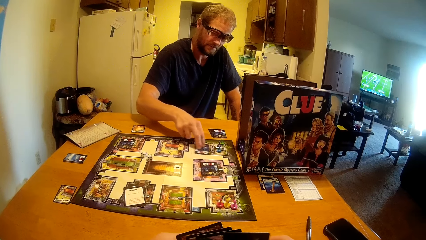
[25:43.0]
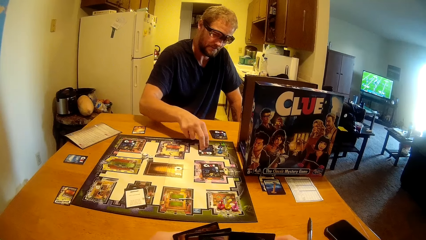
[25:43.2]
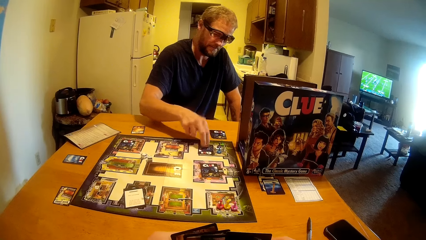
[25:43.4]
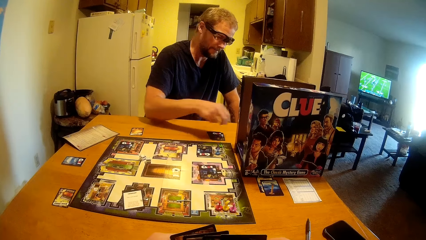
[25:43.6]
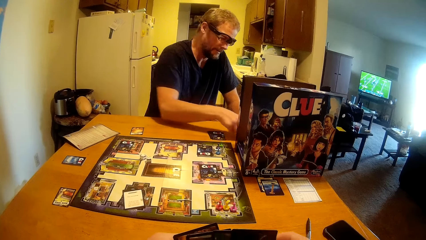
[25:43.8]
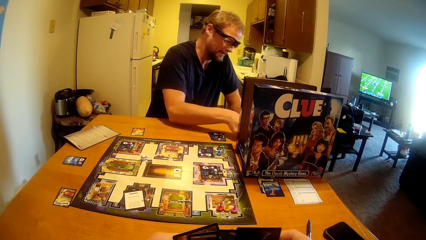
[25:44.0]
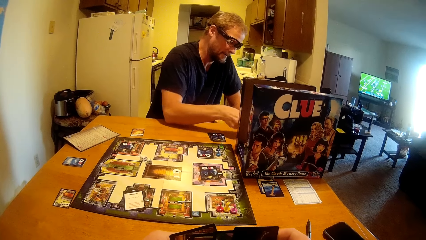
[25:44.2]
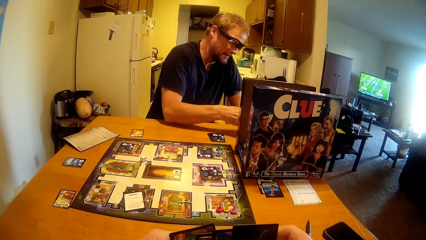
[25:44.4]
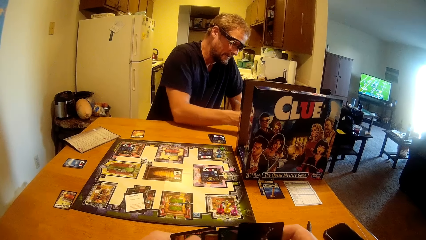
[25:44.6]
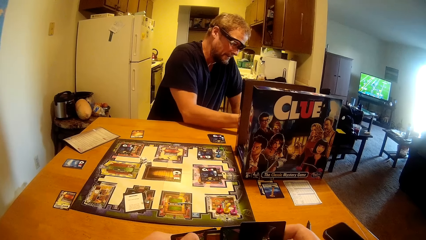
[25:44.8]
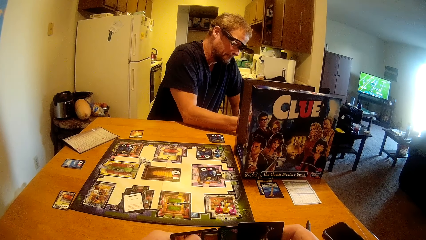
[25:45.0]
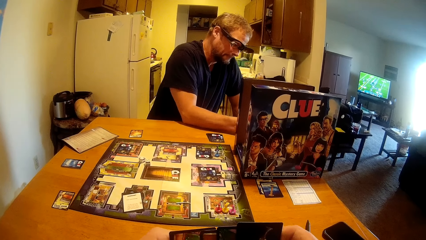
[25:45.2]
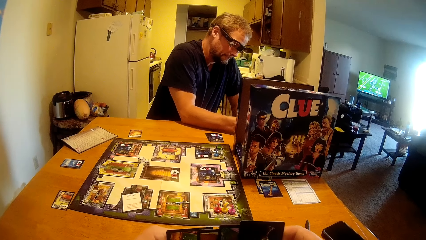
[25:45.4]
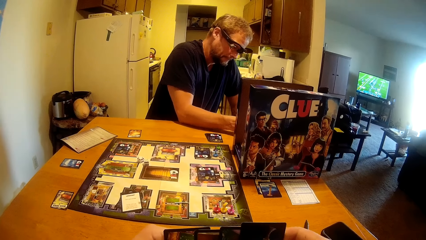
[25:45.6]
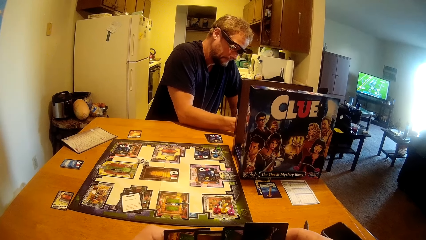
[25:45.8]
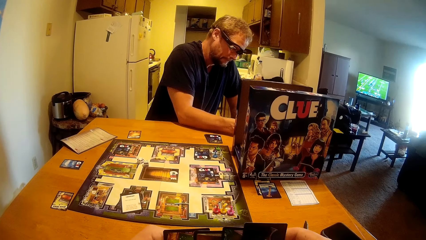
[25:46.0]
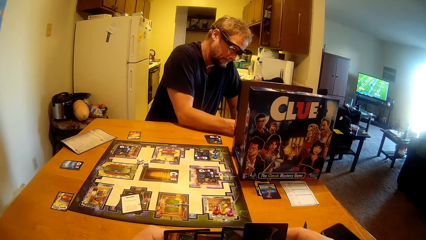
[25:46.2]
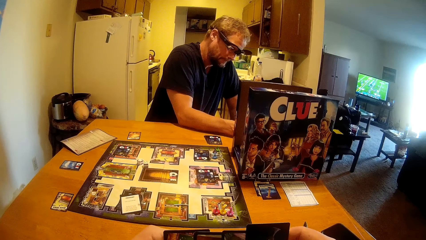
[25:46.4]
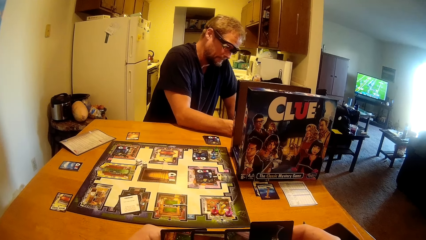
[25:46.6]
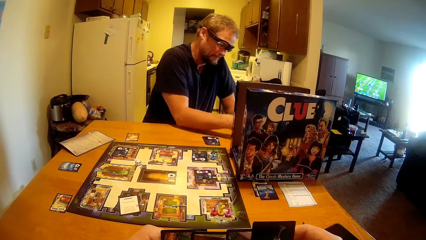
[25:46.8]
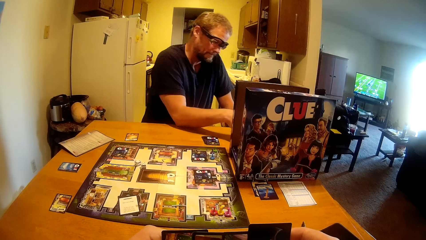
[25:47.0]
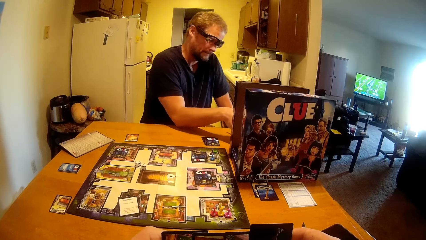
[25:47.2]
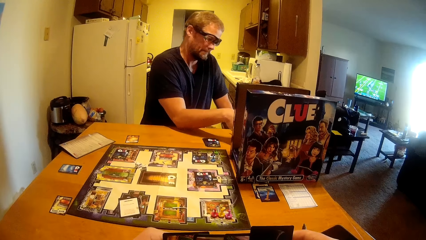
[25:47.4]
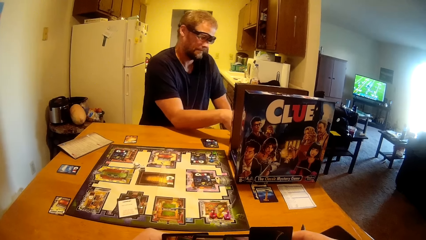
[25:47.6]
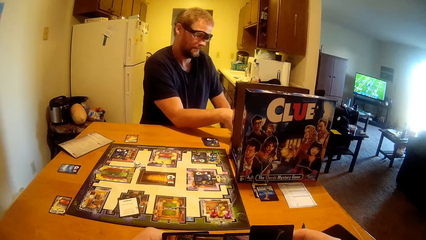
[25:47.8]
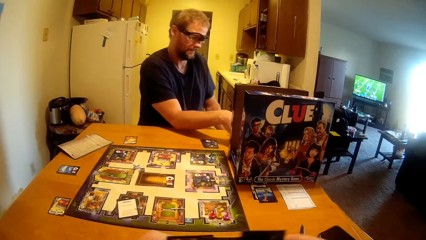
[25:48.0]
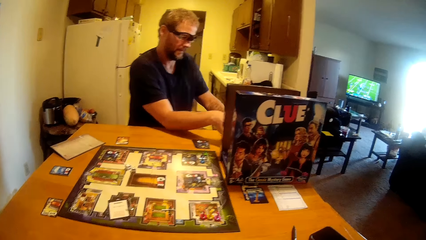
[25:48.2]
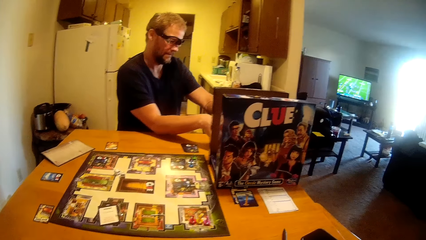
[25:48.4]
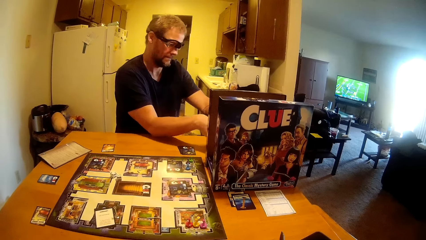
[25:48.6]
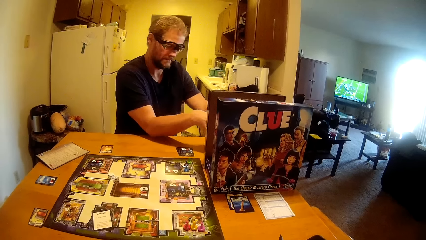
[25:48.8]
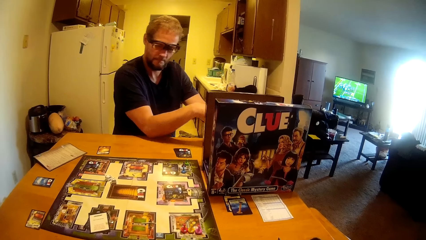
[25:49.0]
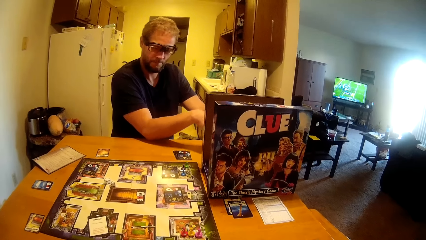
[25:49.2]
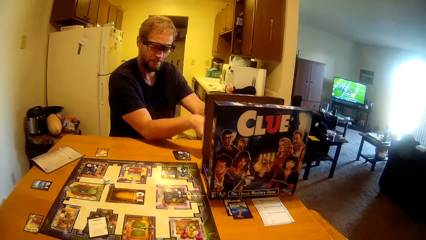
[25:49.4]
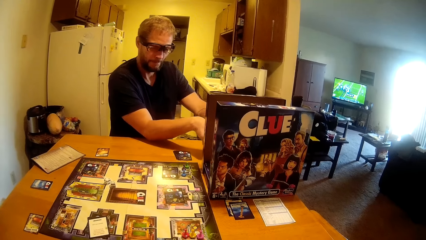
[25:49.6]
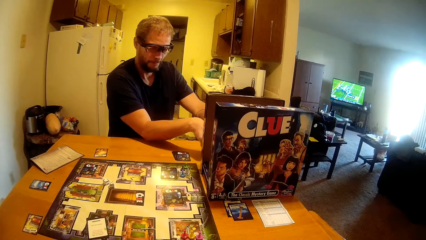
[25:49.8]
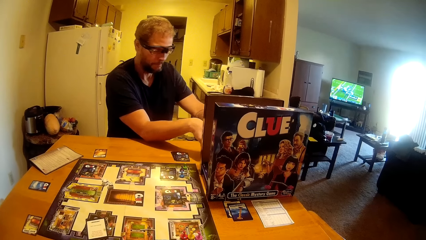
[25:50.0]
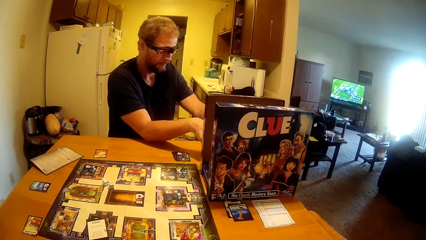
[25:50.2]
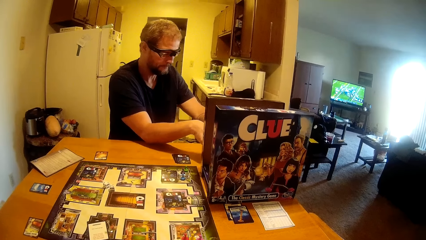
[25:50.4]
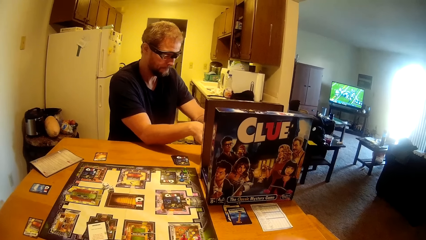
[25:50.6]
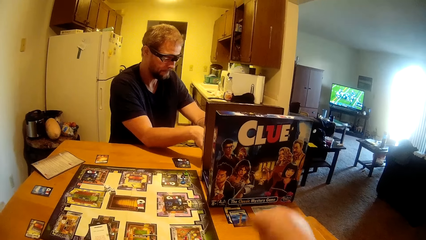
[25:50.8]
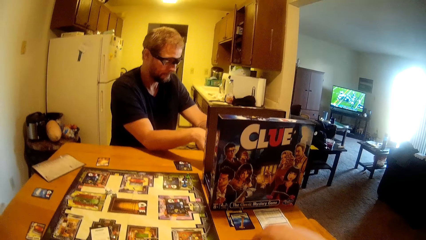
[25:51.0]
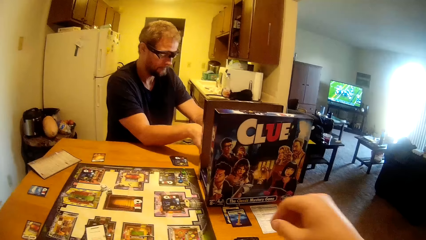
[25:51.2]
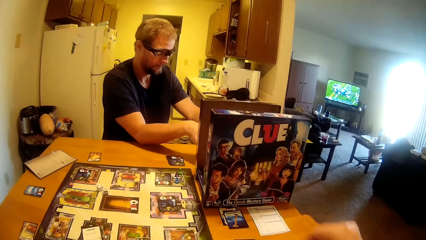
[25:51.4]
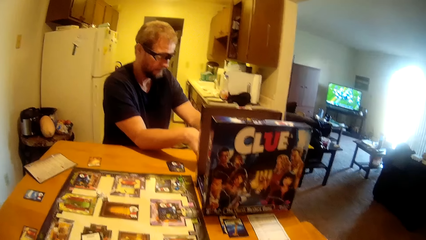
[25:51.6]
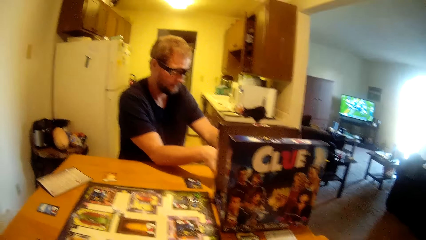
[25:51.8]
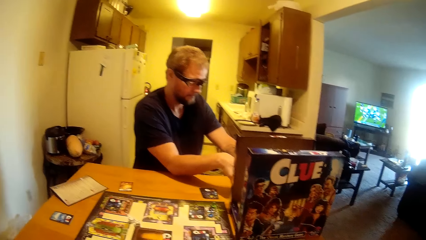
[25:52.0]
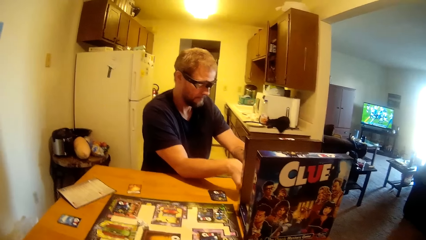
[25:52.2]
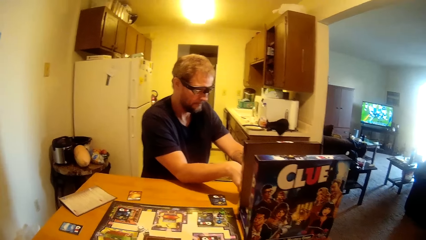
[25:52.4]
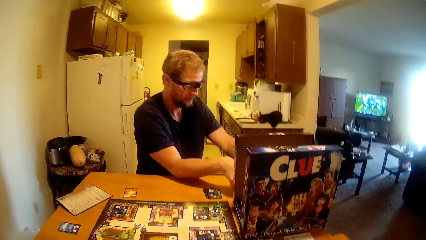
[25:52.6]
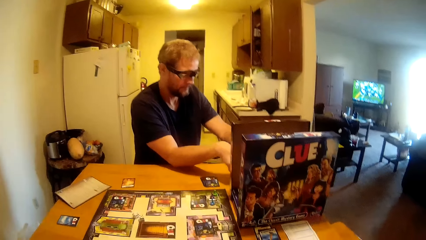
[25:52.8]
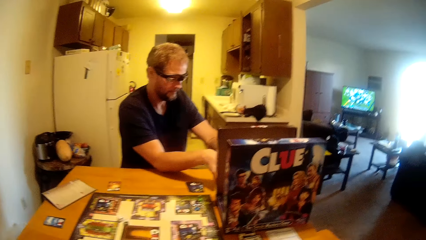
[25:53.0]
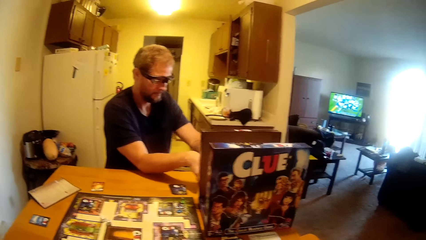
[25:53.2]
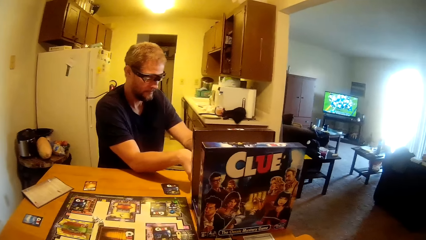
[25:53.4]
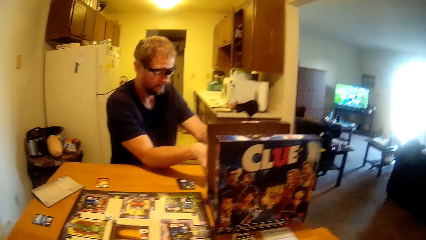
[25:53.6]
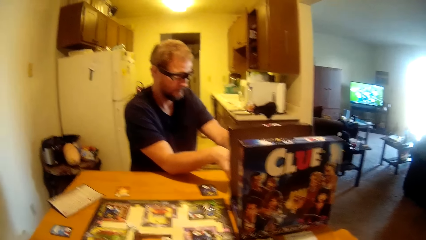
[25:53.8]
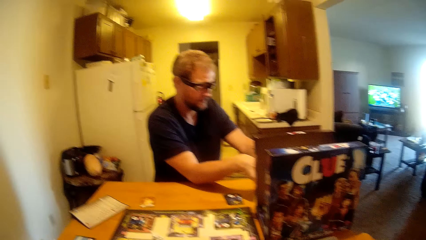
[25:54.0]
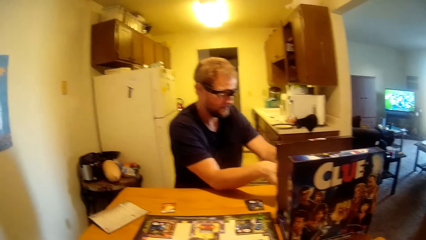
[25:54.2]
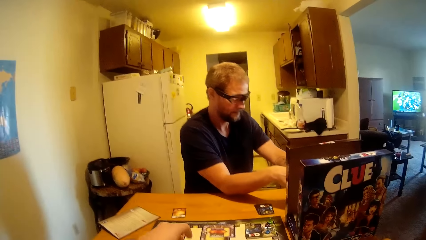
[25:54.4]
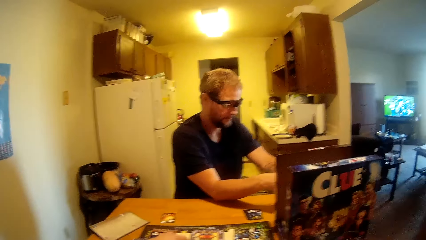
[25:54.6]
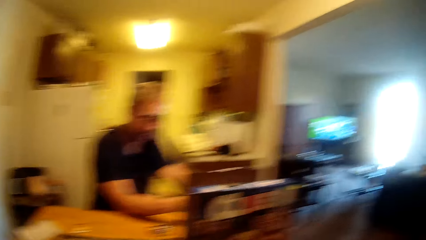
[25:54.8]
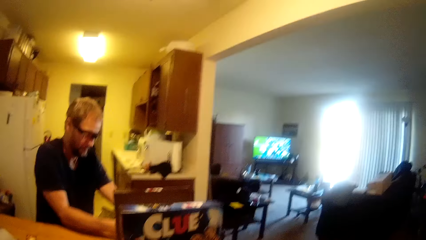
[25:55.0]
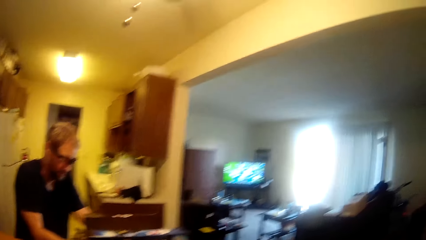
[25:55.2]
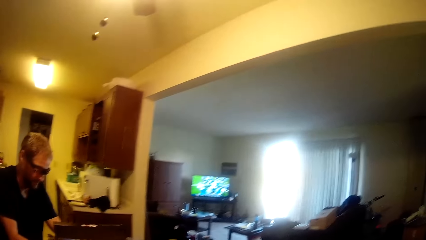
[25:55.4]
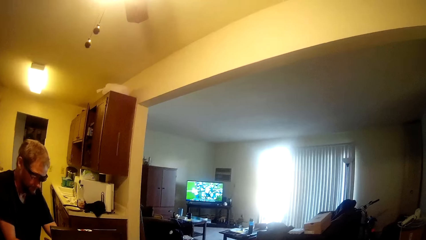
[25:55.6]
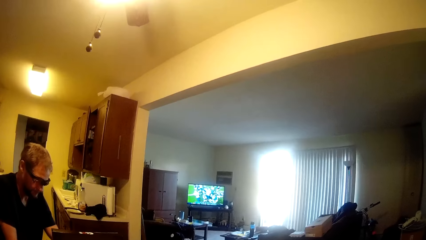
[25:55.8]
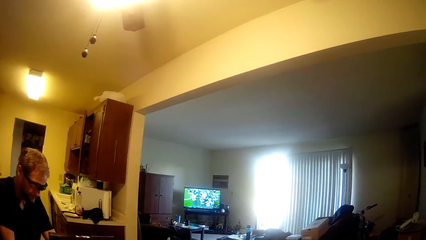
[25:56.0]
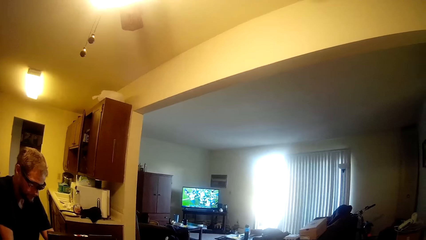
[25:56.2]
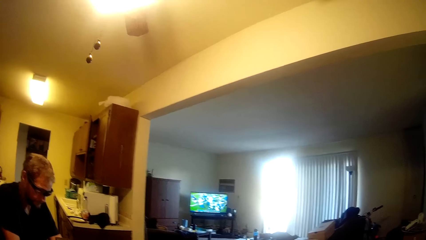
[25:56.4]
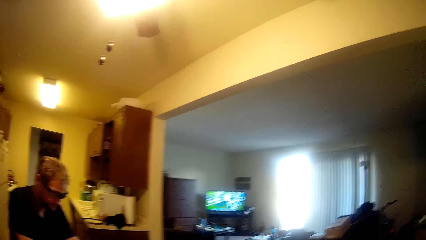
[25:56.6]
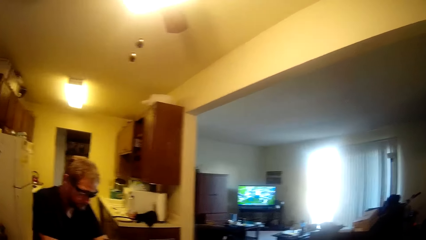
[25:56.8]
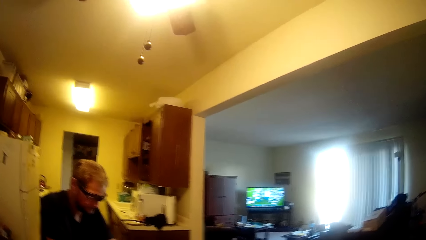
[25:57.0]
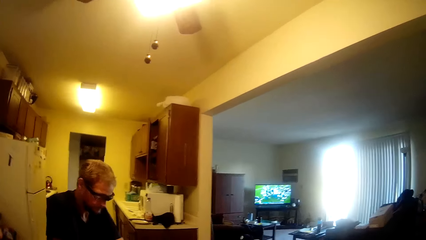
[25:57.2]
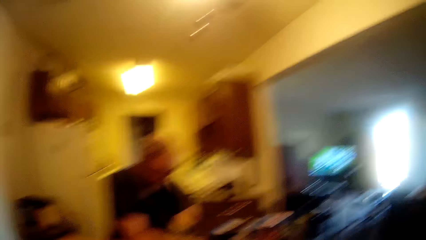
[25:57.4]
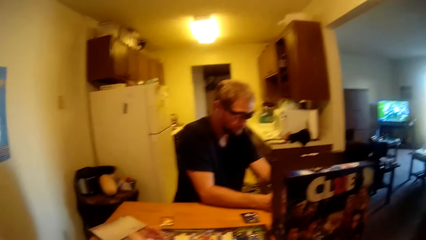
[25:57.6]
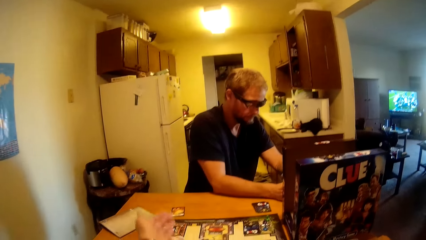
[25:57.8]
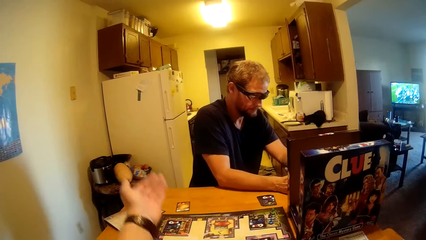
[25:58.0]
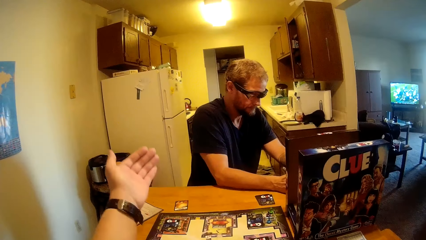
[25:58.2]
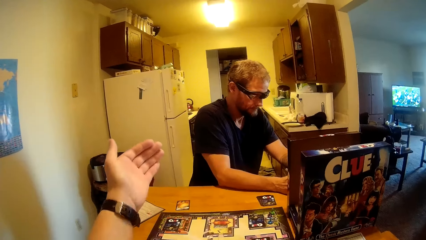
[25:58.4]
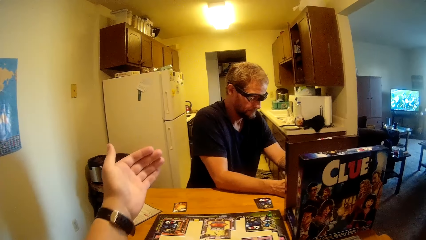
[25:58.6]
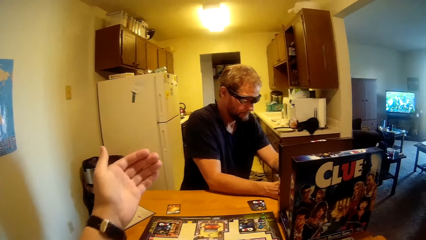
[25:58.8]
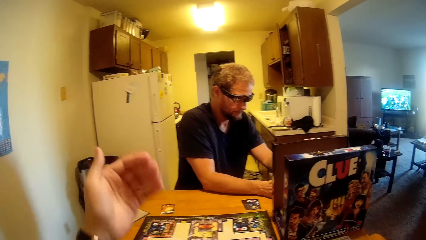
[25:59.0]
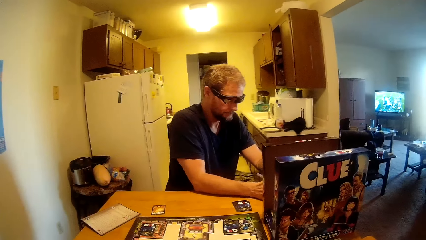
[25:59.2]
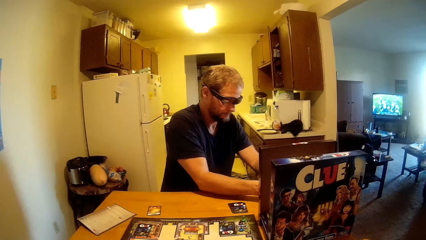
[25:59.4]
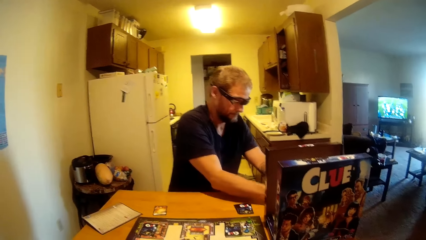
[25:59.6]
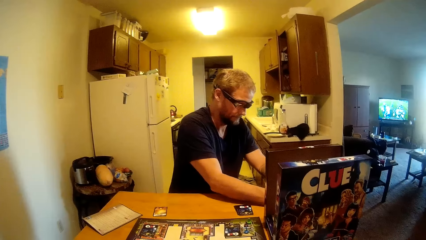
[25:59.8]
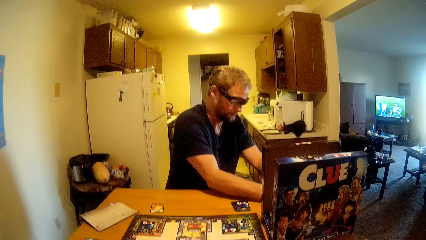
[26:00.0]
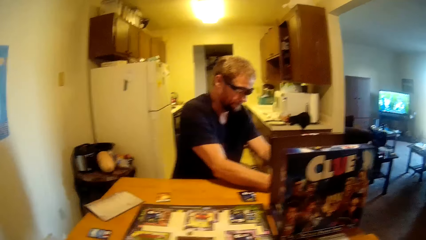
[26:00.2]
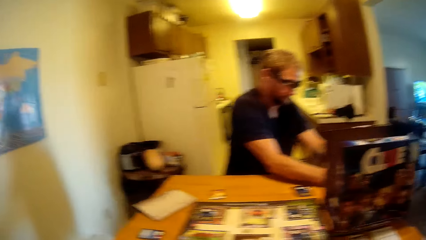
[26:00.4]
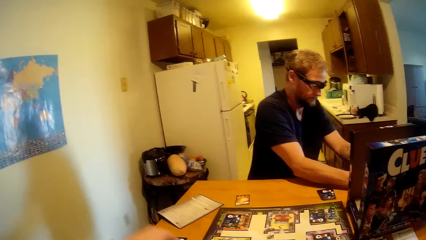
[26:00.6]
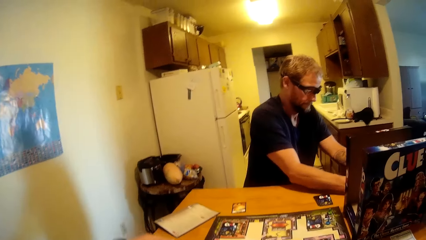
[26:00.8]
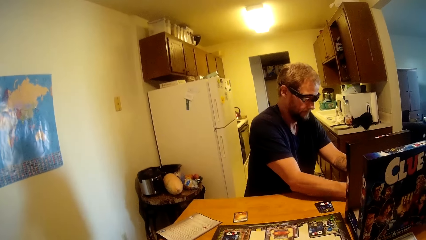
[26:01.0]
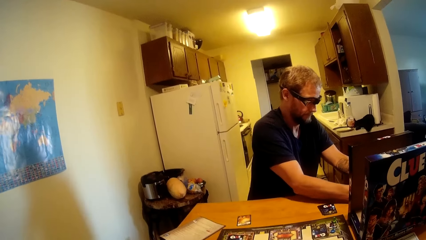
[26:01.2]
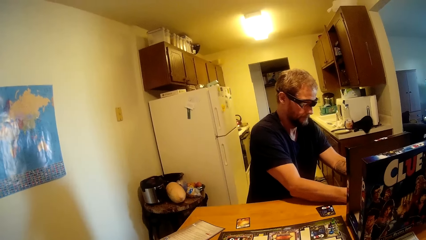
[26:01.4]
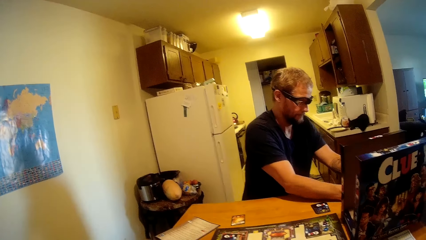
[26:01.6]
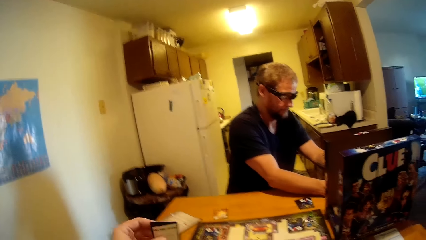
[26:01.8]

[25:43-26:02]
A man jots something down on paper. The camera wearer drops a card down. She drops the dice down. She moves her hand.
